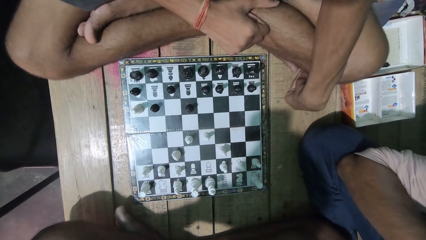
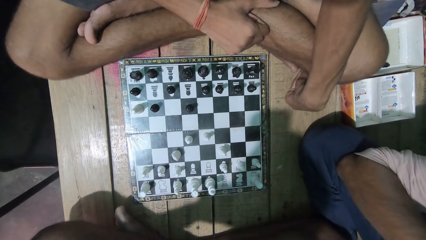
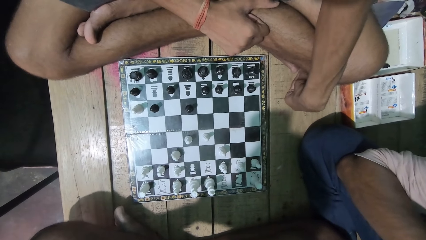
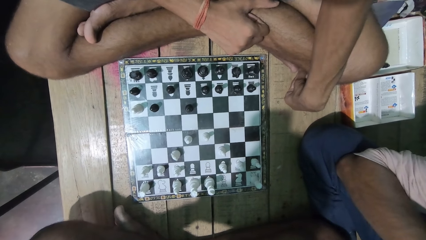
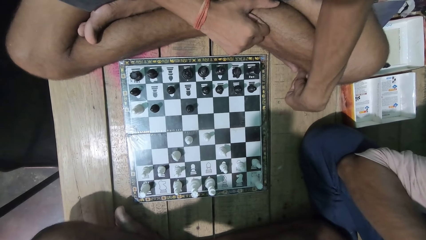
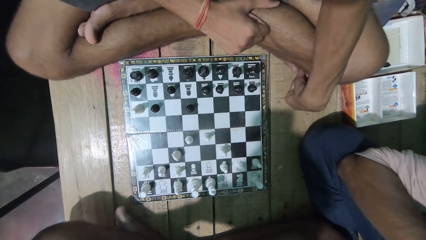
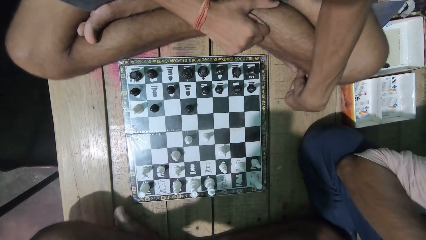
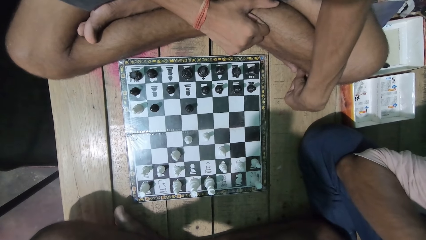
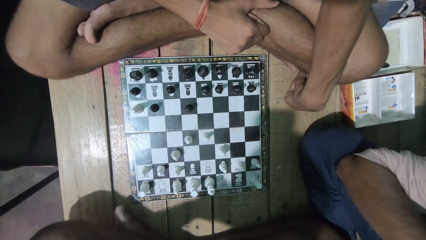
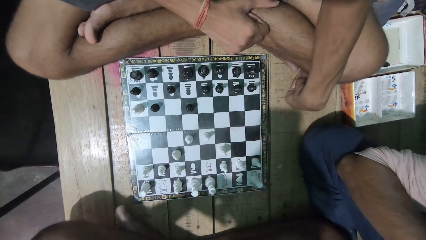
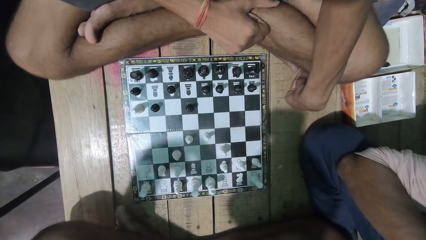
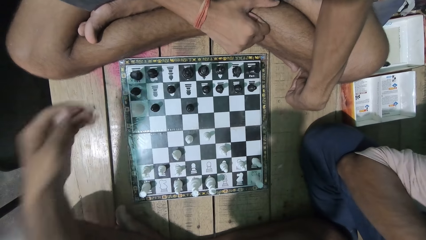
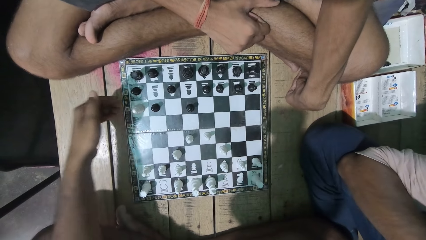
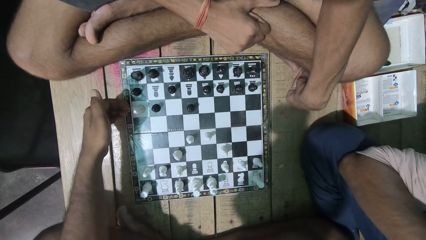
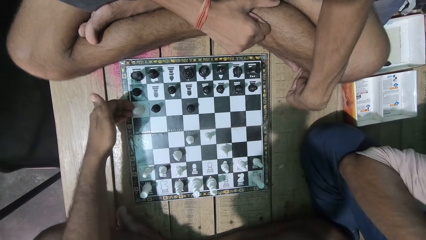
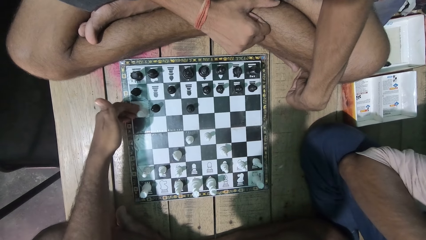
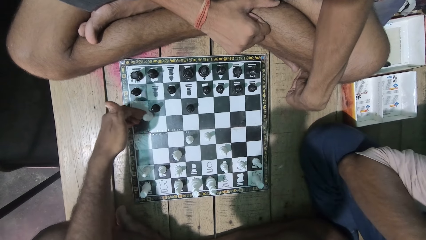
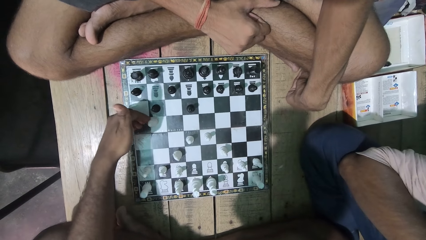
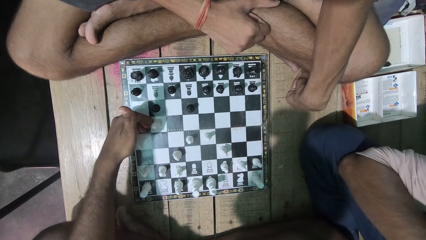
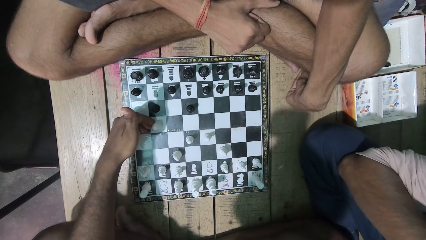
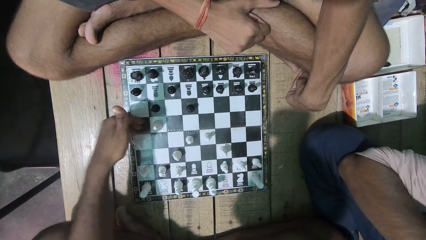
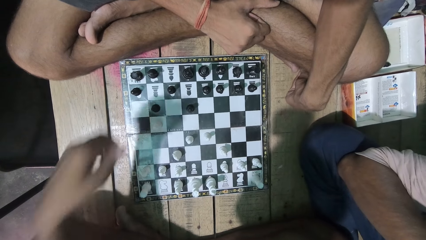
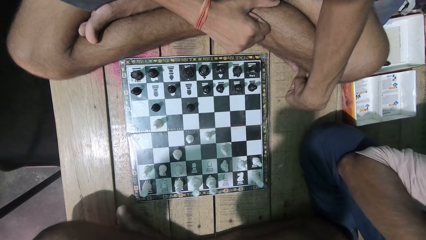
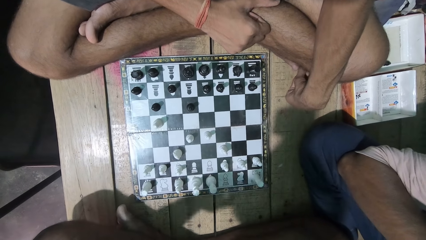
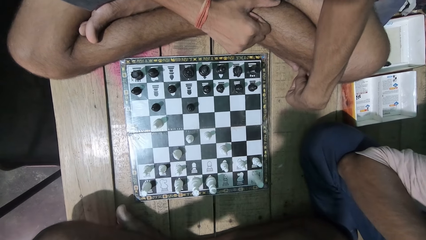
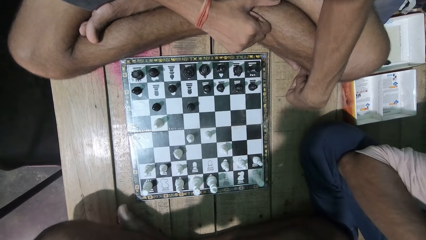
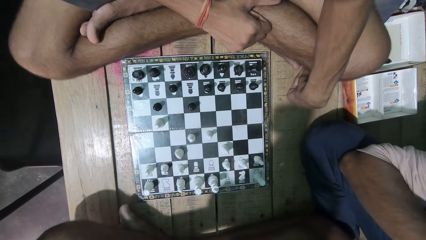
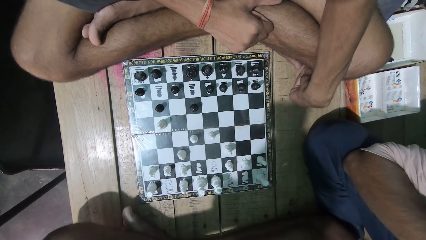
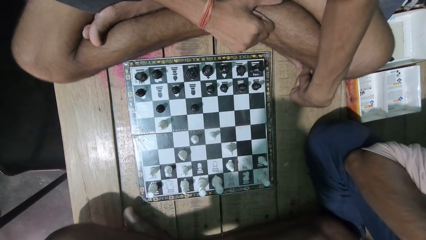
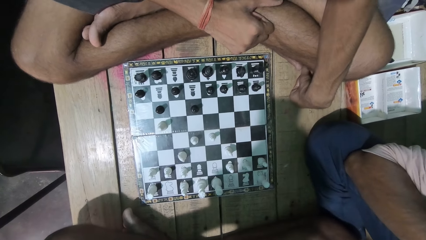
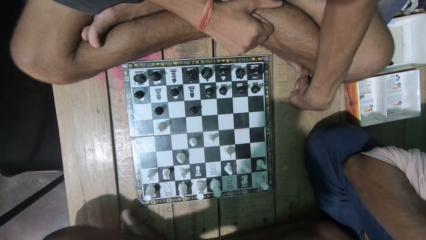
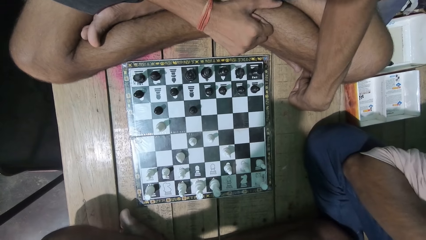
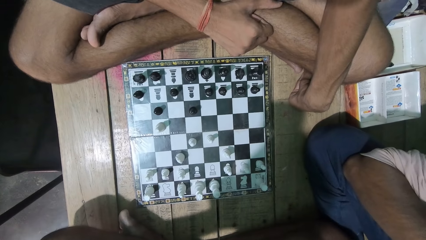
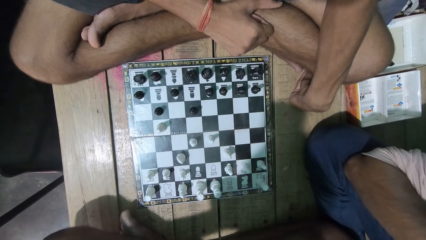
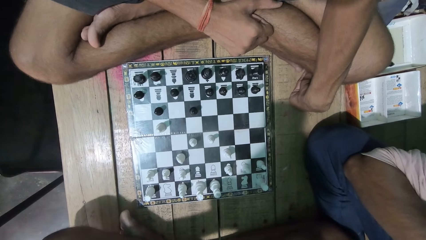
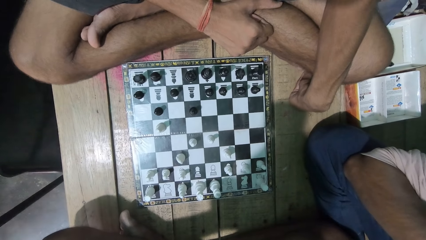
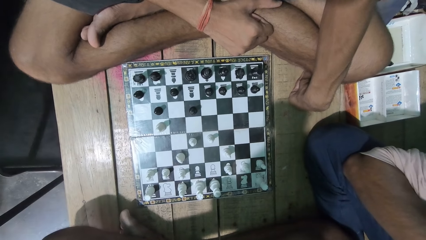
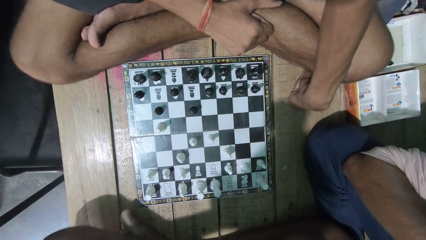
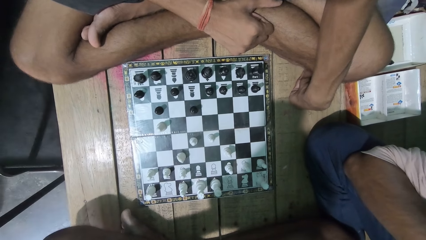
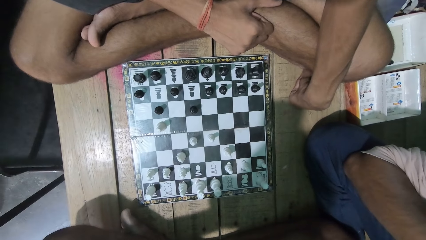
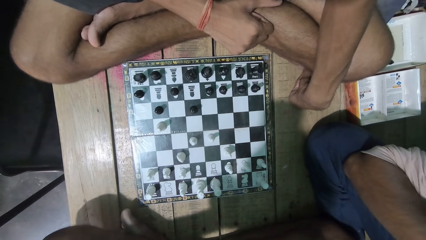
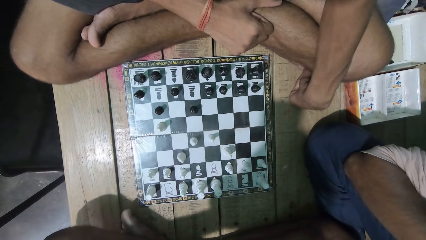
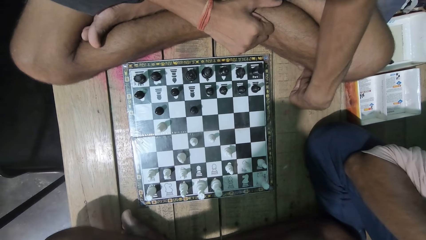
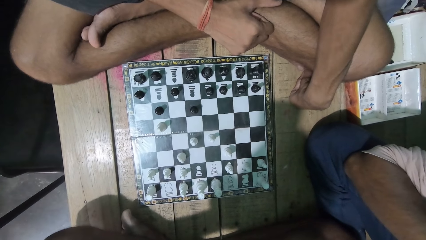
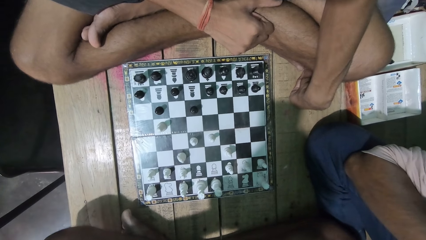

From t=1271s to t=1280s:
The man moves the chess piece.

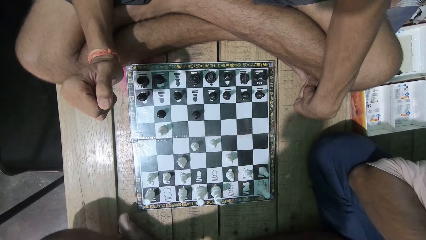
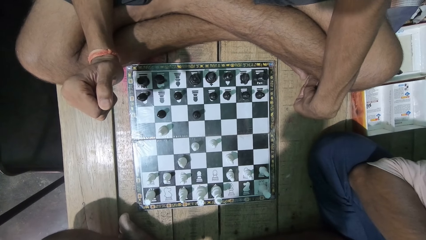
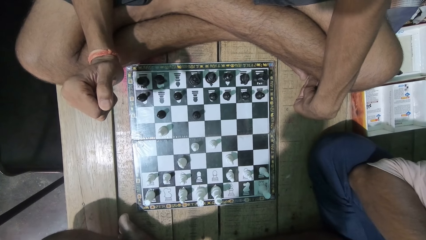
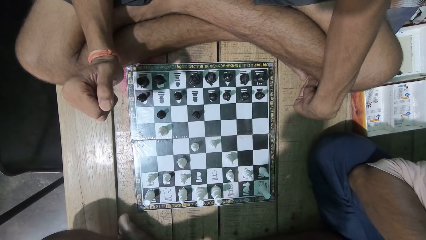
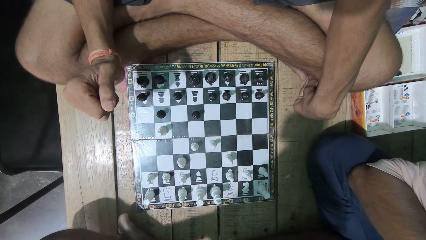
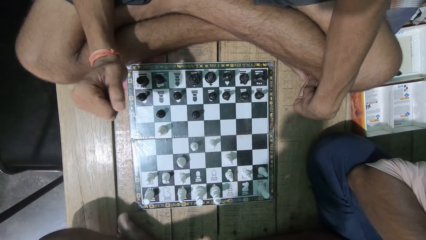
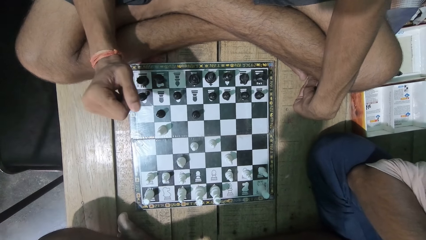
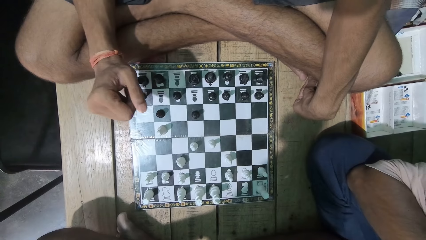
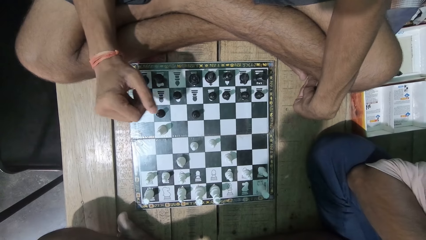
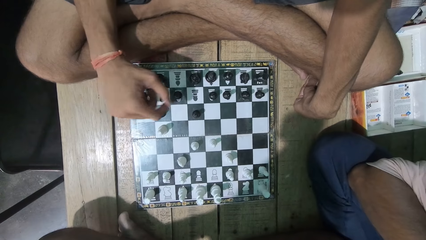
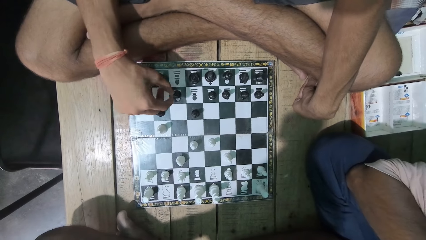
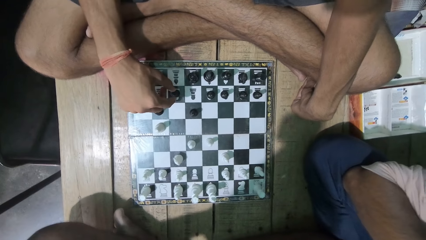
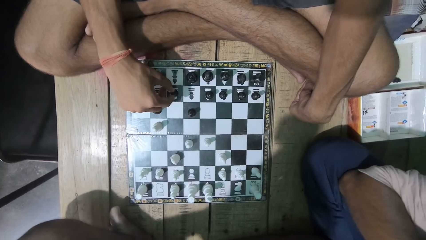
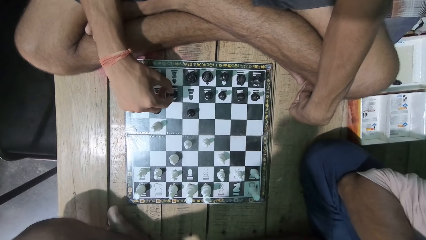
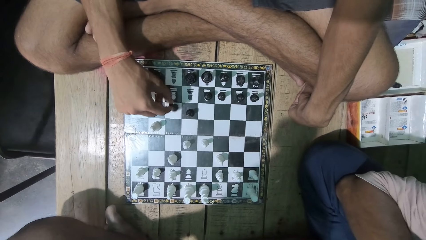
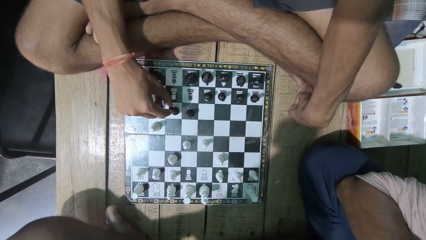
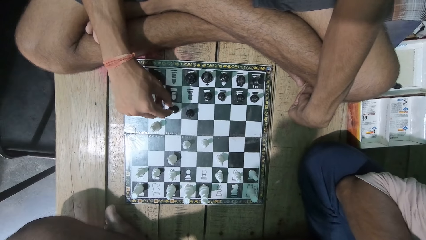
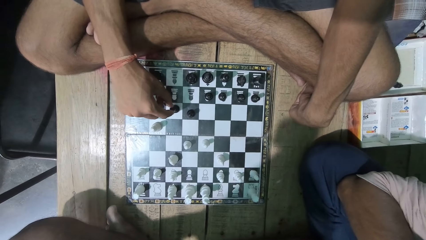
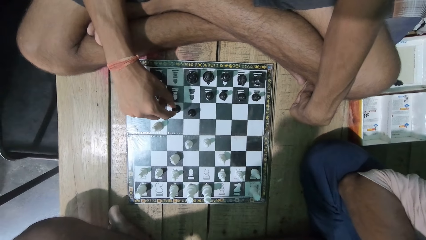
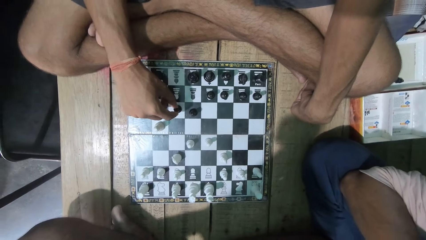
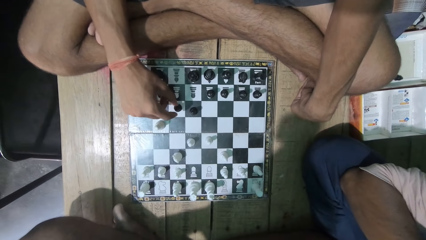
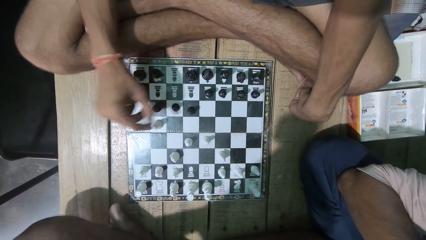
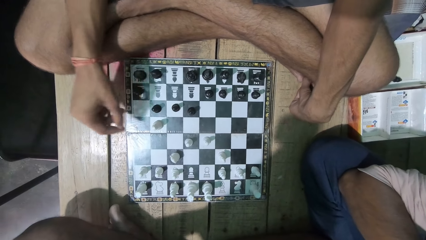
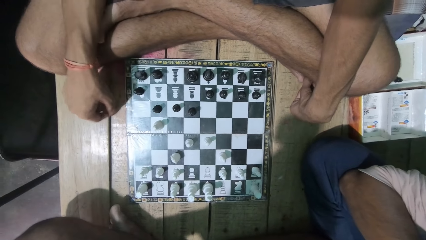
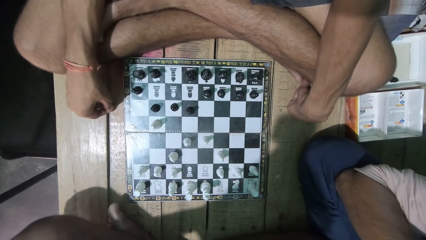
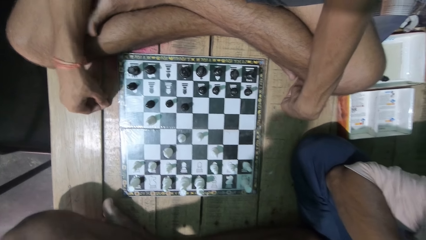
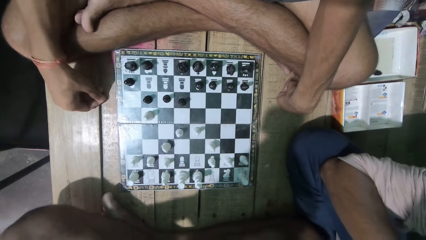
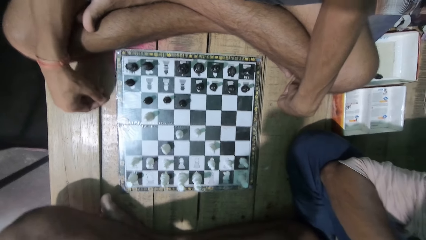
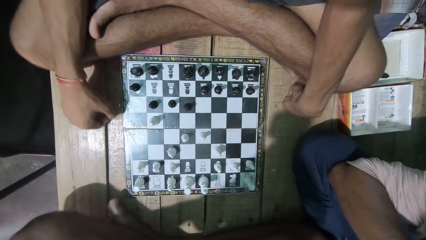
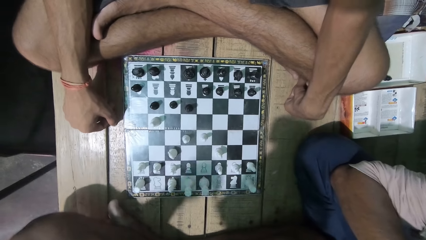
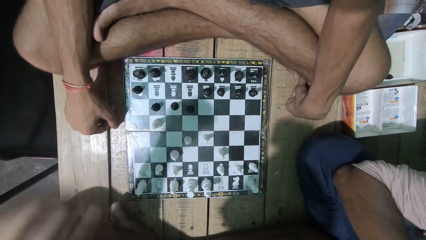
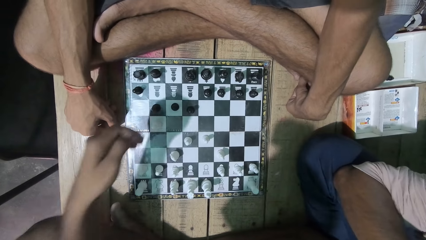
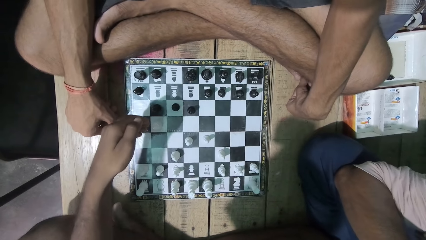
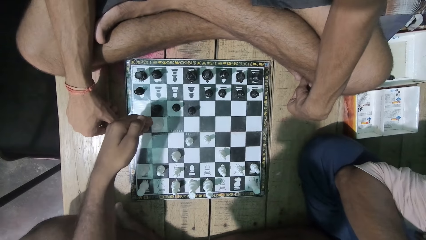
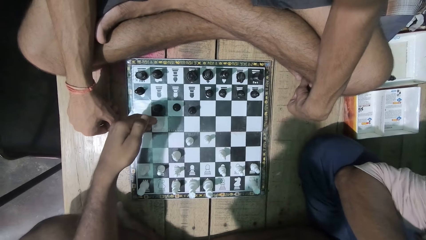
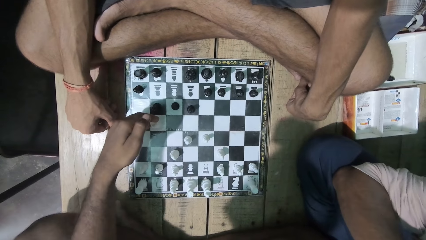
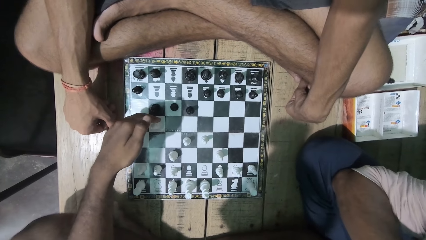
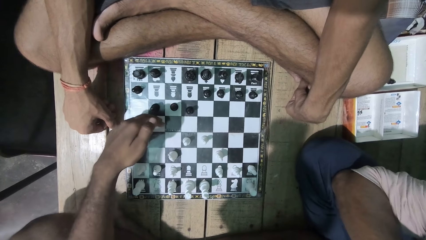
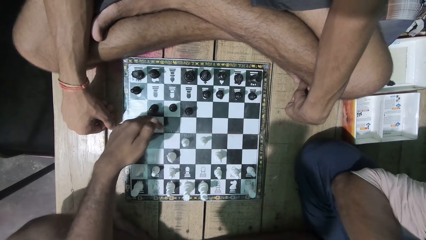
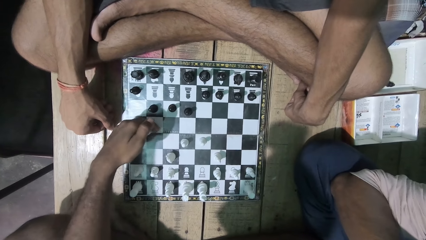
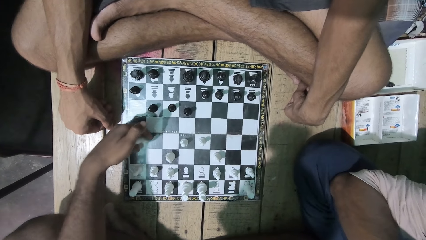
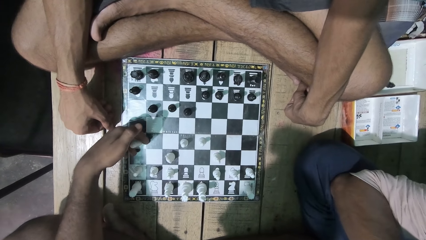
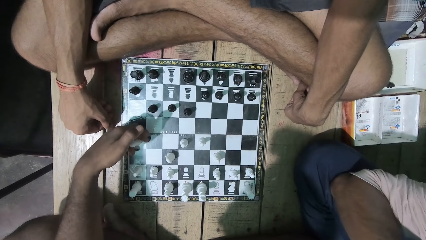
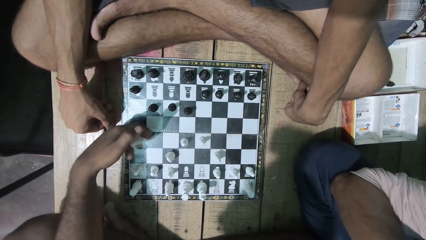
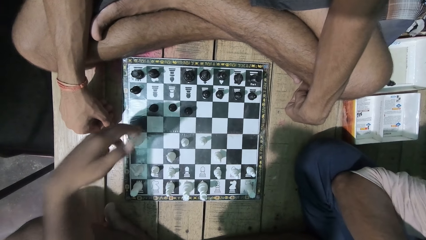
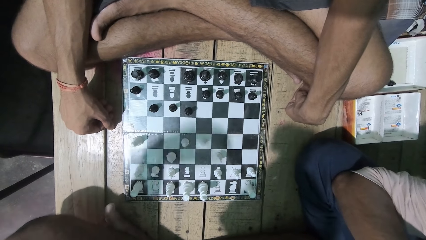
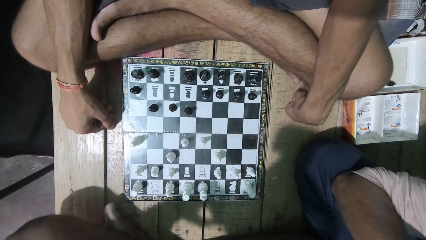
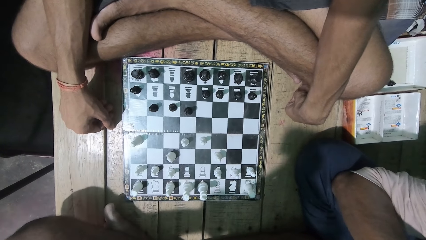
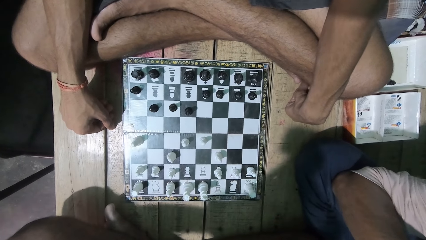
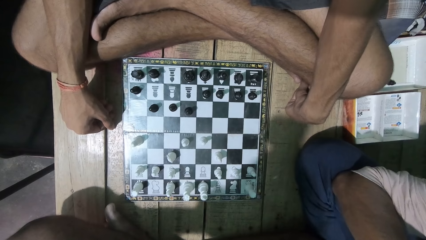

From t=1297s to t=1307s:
The camera wearer looks at the chess game with a man. They play the chess game. The man plays the chess game.
